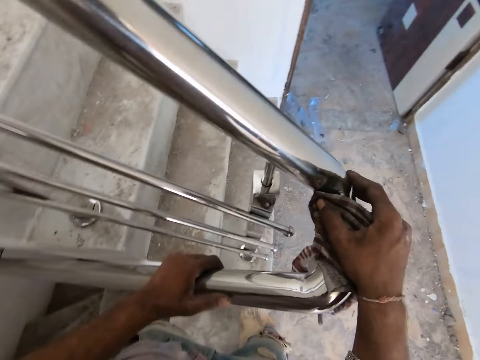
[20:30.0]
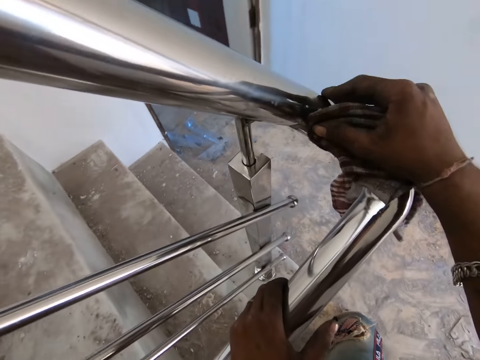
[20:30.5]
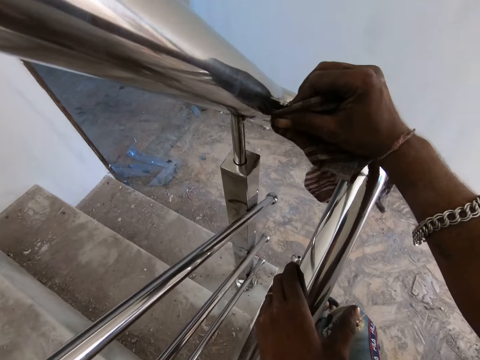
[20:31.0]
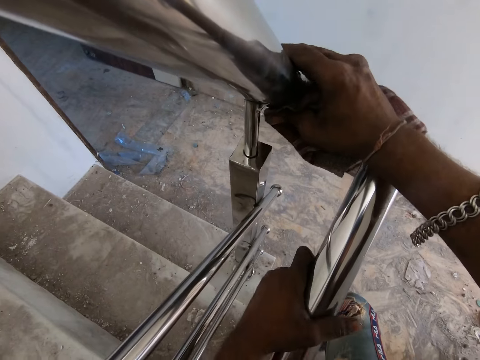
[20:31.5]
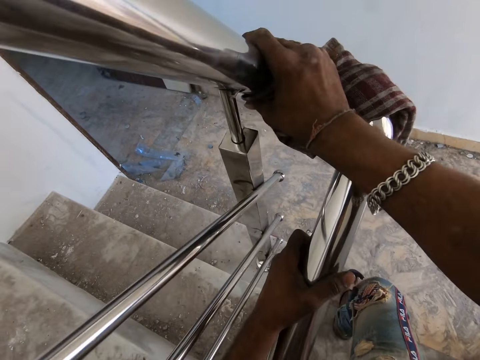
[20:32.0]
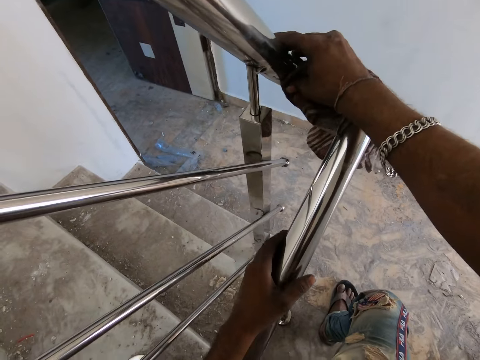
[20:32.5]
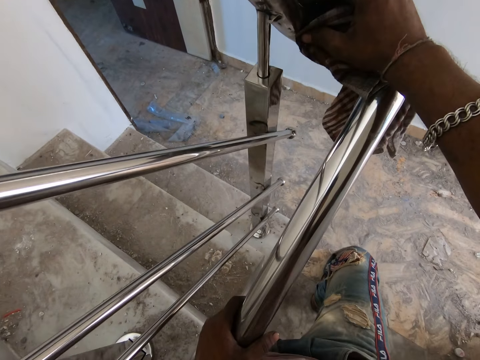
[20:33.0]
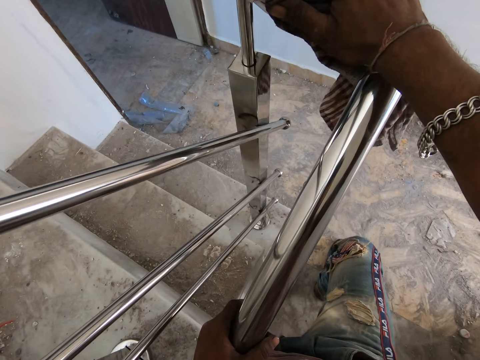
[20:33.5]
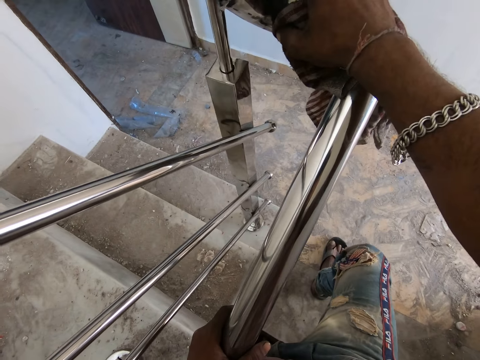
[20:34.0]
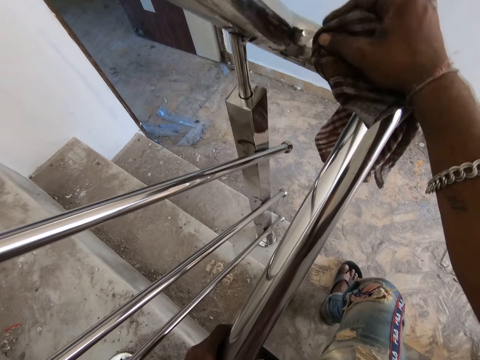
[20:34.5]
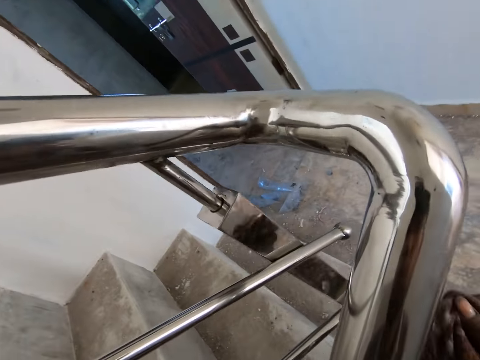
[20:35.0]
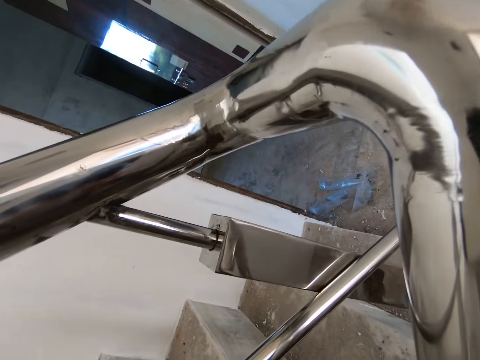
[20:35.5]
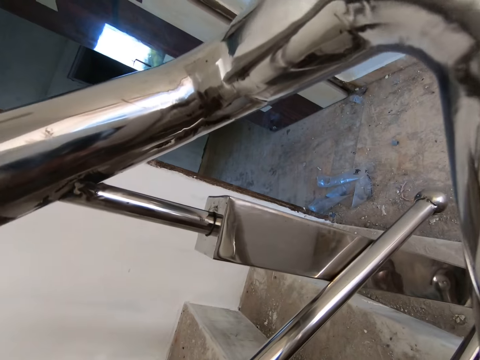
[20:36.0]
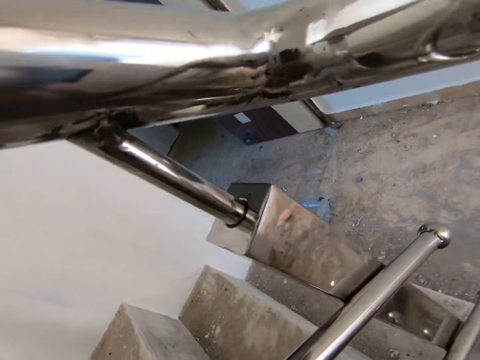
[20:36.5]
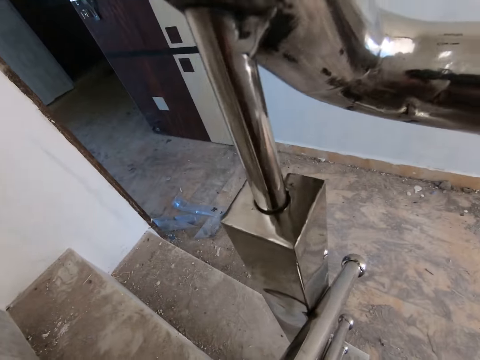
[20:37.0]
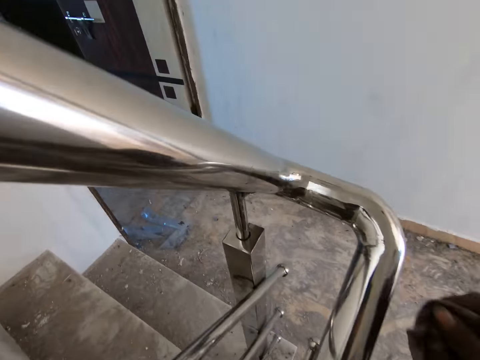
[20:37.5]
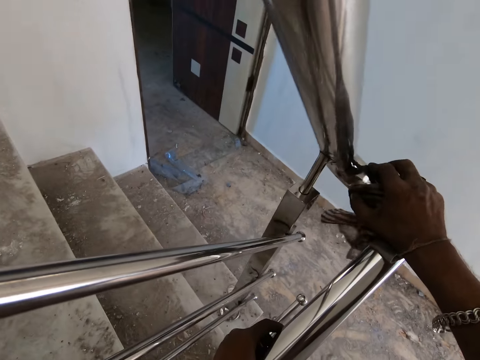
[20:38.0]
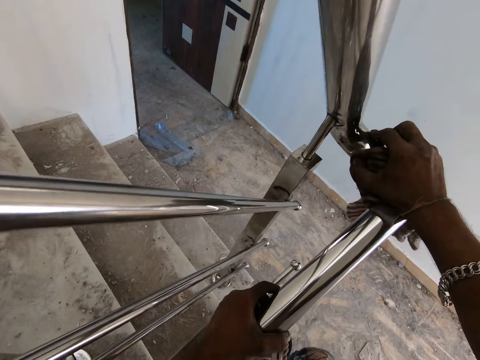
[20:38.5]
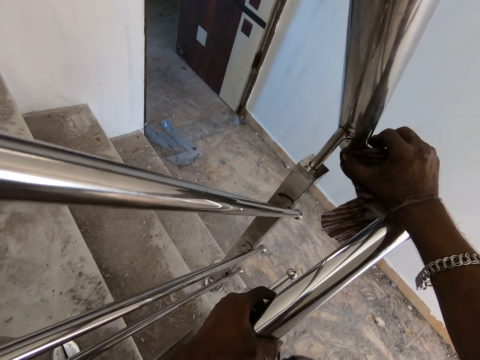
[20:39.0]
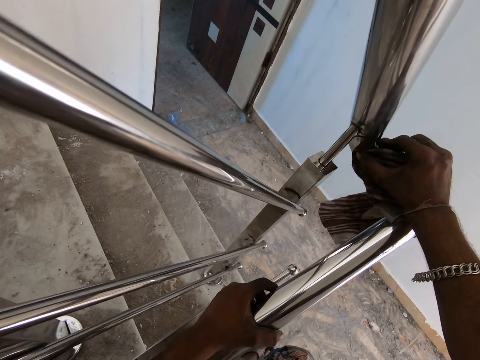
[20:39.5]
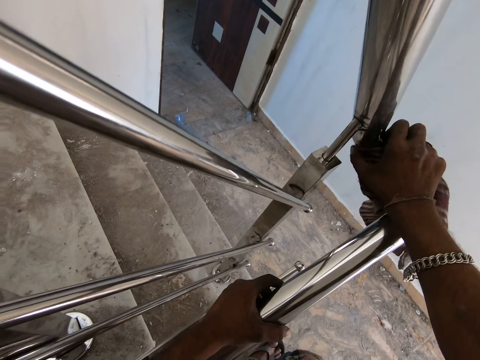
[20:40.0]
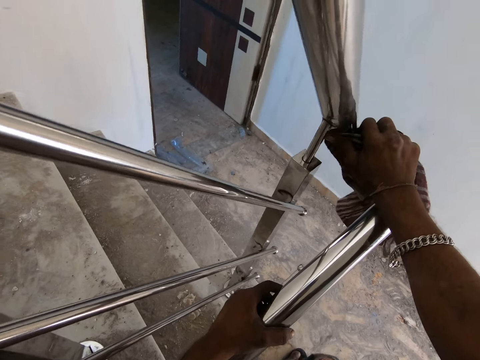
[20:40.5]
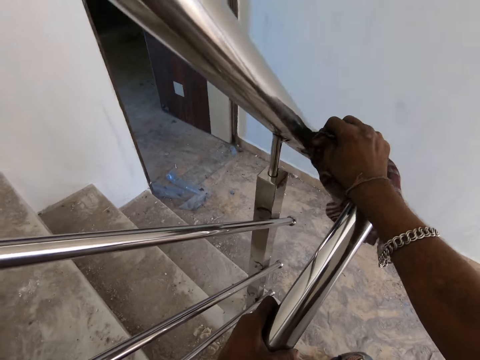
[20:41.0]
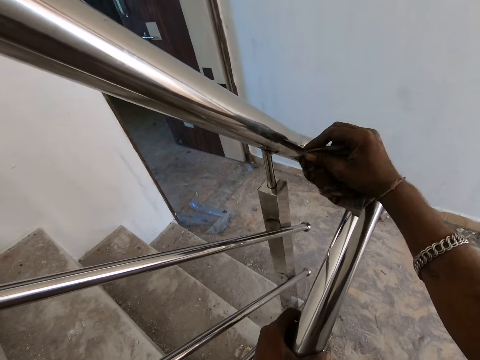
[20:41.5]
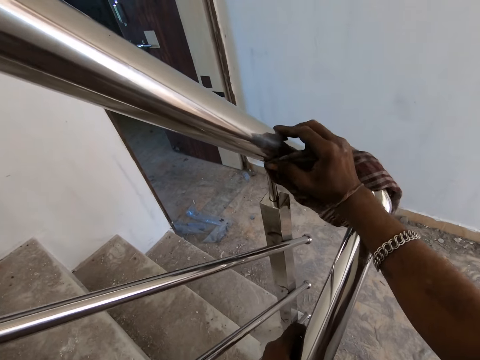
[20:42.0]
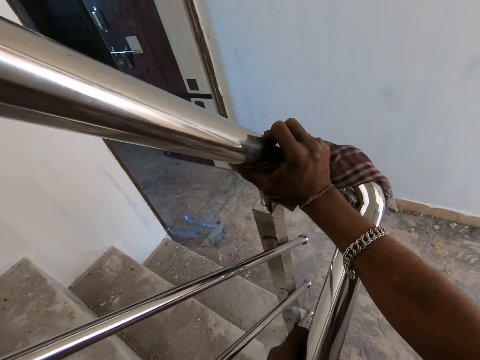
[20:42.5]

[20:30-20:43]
The camera wearer moves the hand. They move the hand again. They look around. They move the hand. They look around. They move the hand. They wipe the metal rod.

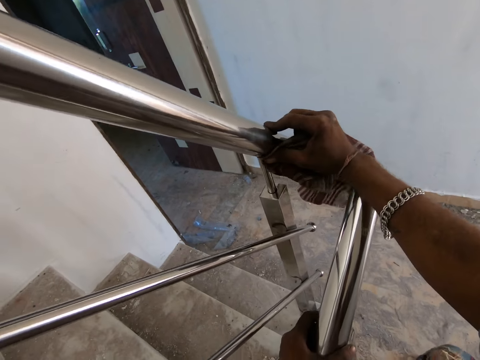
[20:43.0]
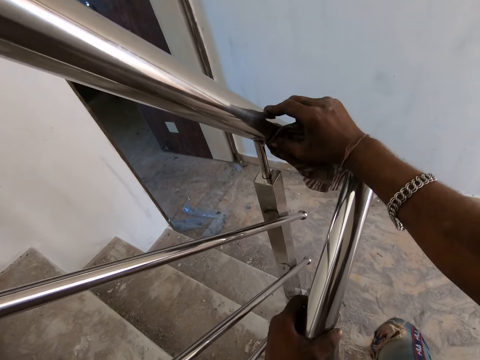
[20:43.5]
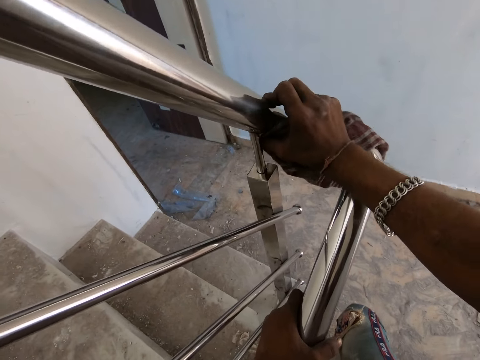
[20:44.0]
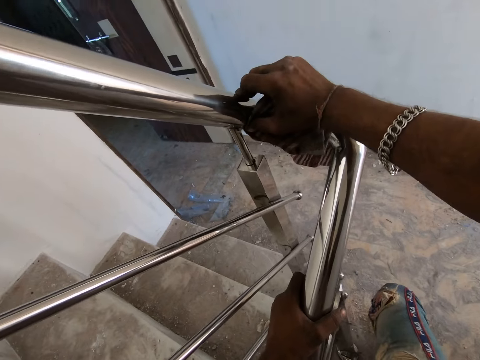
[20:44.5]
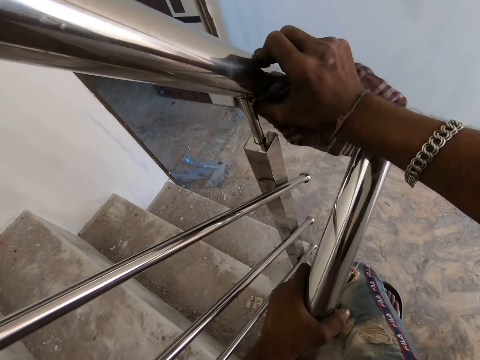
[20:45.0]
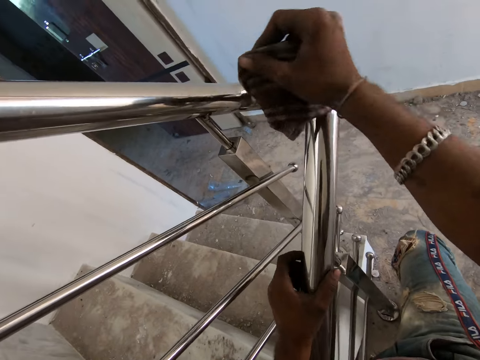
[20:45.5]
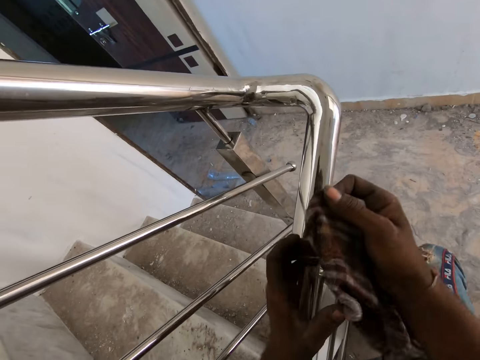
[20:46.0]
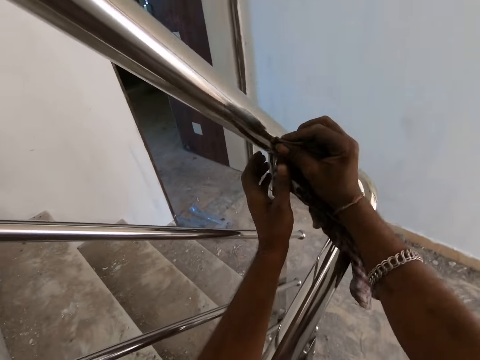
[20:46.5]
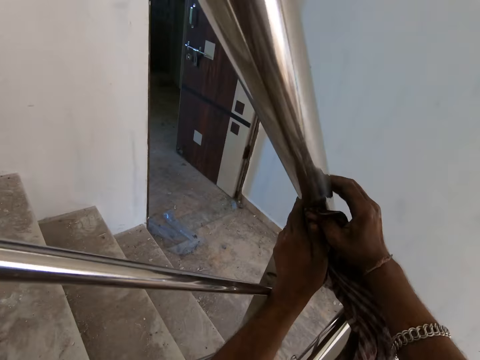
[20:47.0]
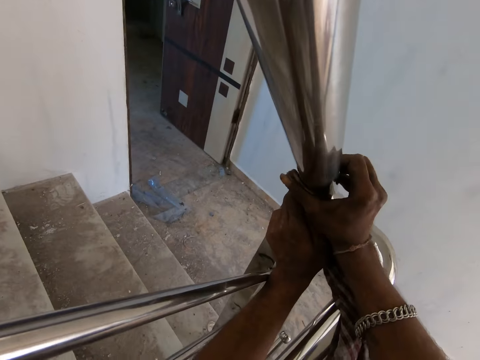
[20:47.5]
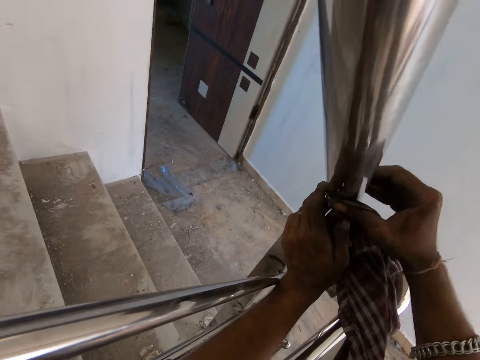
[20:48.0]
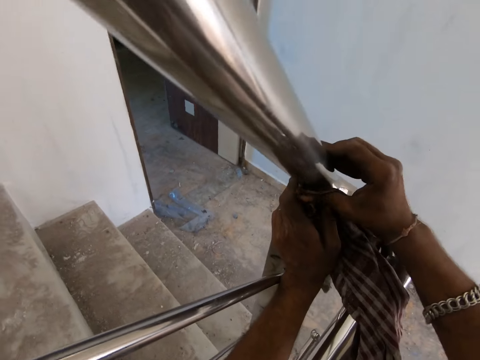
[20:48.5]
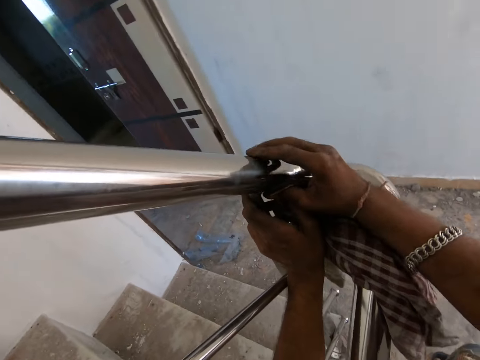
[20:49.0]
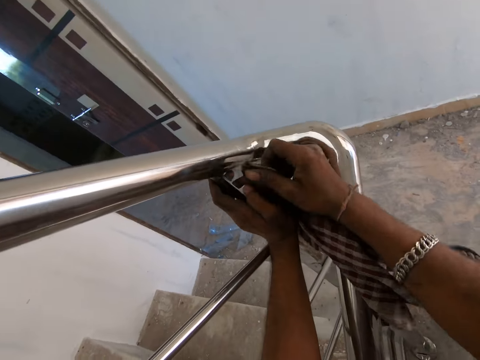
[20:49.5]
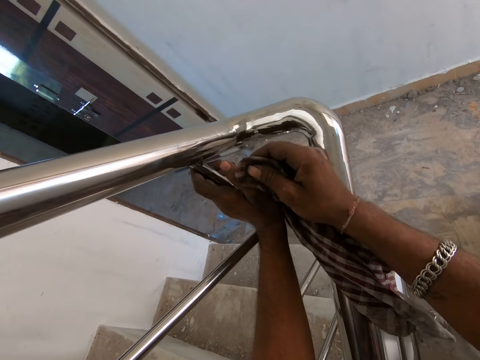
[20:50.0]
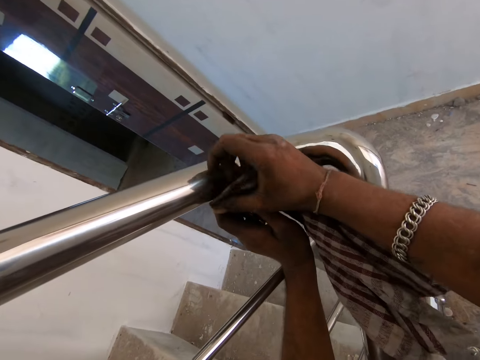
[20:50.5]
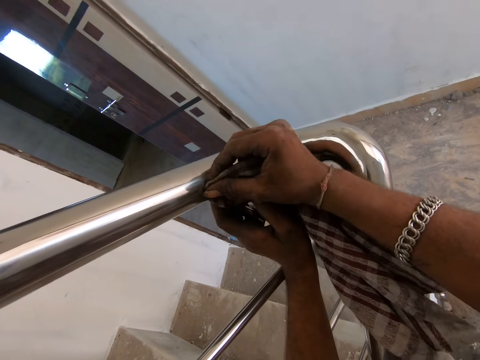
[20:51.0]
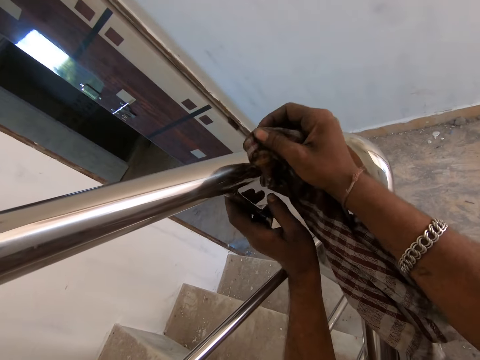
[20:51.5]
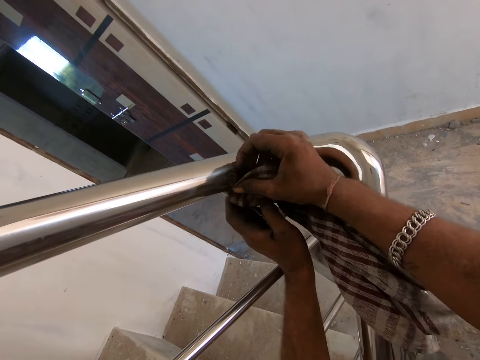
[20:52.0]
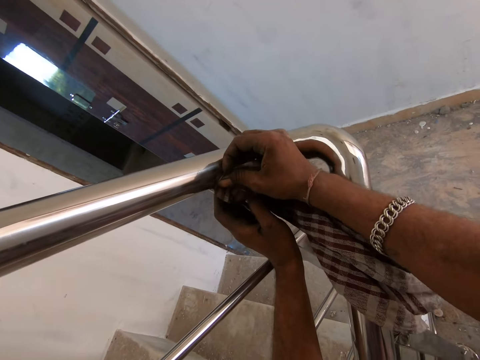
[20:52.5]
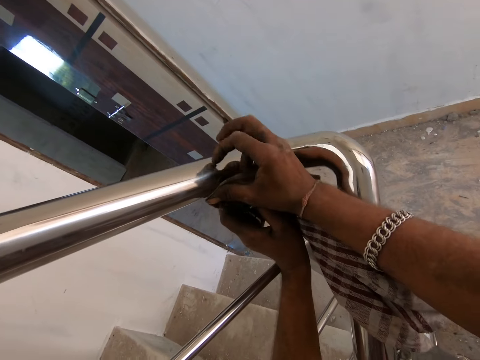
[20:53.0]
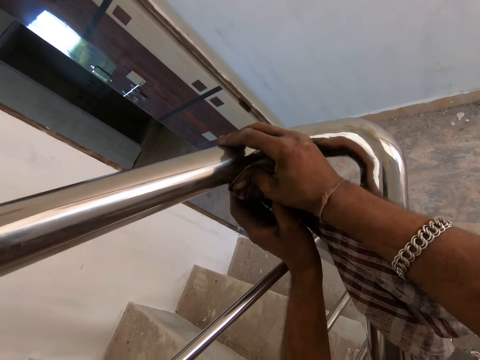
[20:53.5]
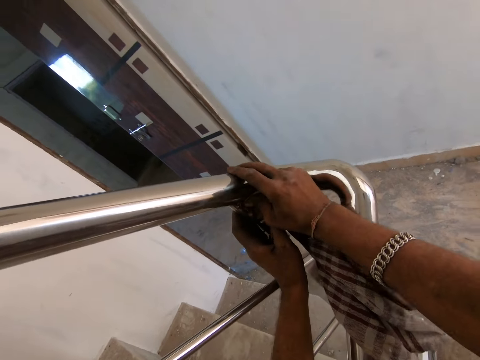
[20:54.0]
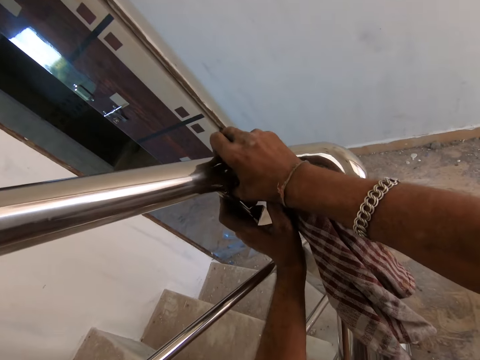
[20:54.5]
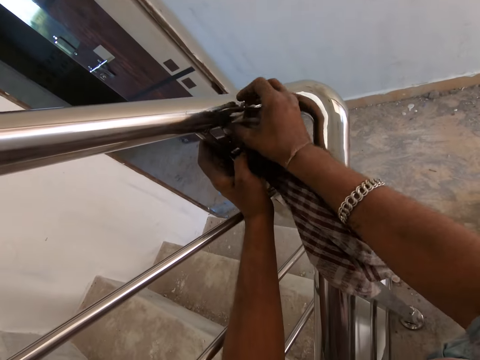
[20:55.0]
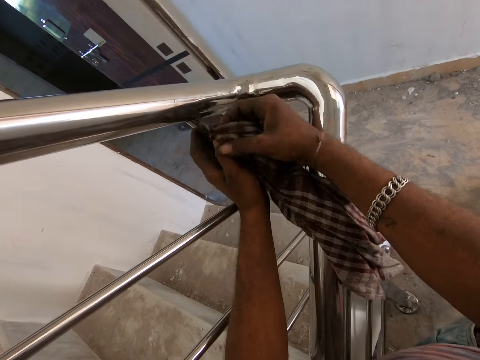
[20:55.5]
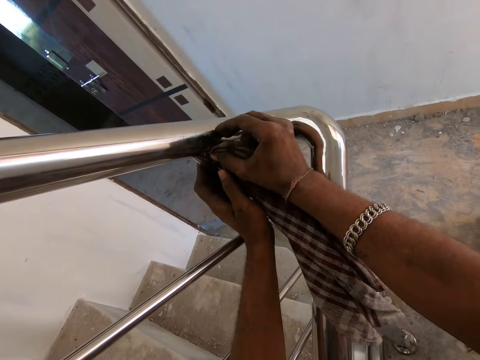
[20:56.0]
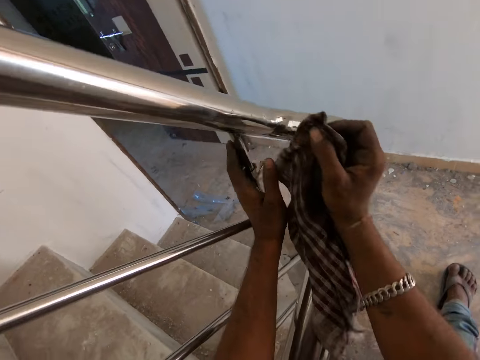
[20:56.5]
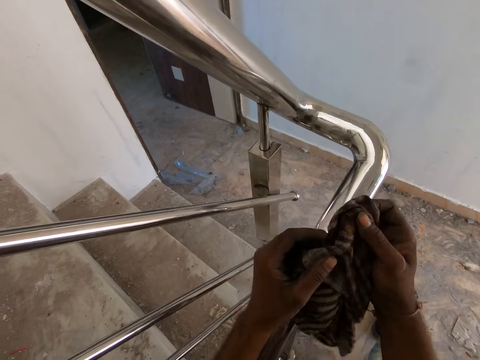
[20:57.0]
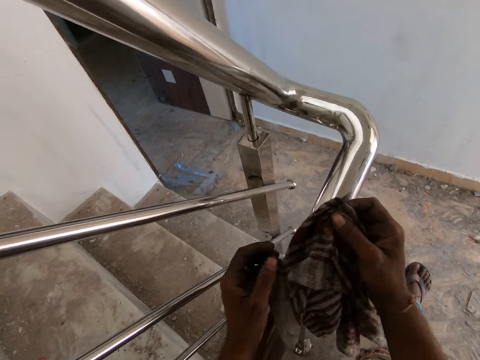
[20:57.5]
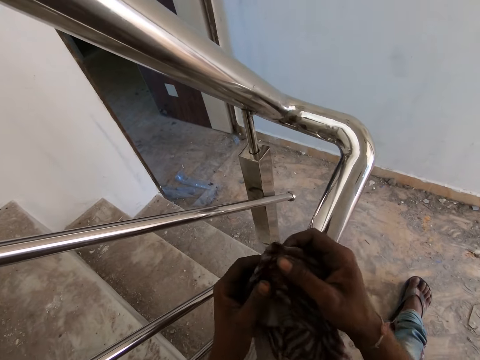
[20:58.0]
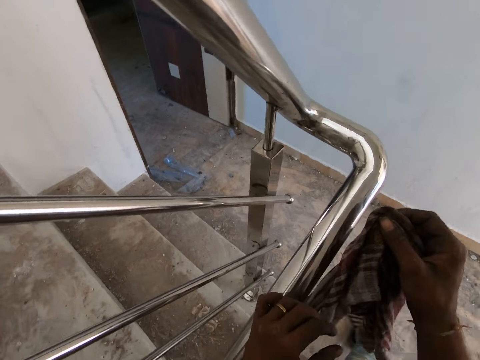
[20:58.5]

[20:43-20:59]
The camera wearer moves the hands. They wipe the metal rod. They move the leg. They wipe the metal rod. They move the hand. They look at the piece of cloth.
